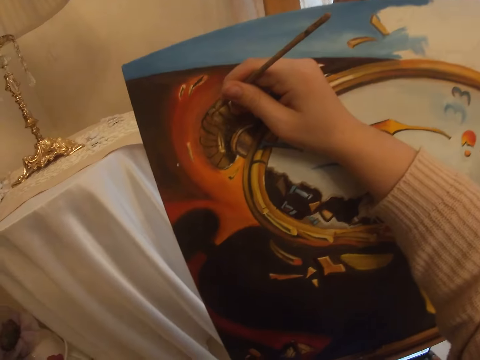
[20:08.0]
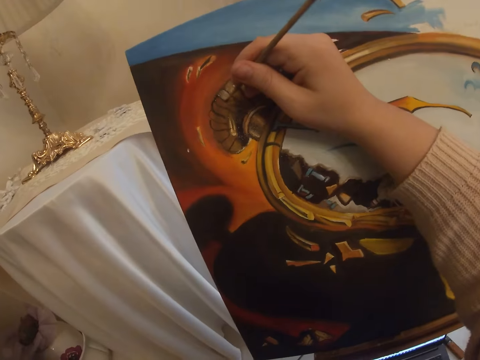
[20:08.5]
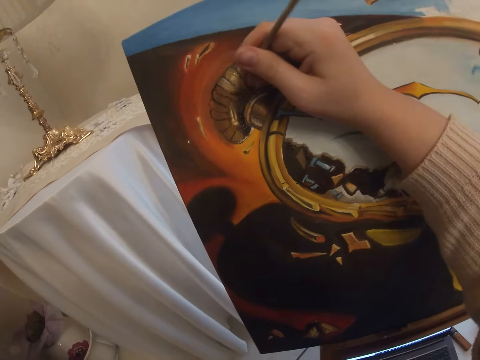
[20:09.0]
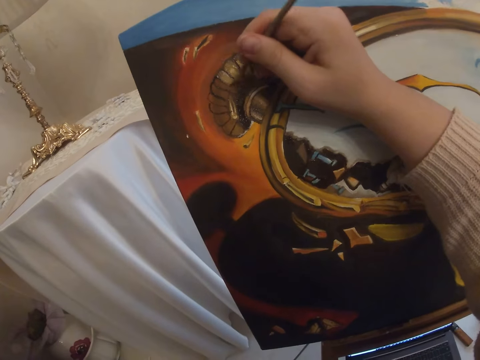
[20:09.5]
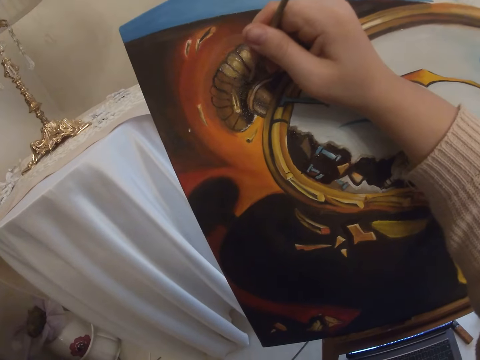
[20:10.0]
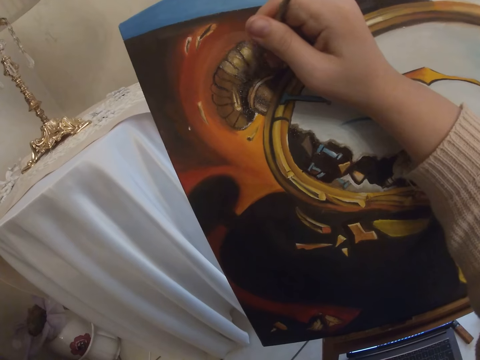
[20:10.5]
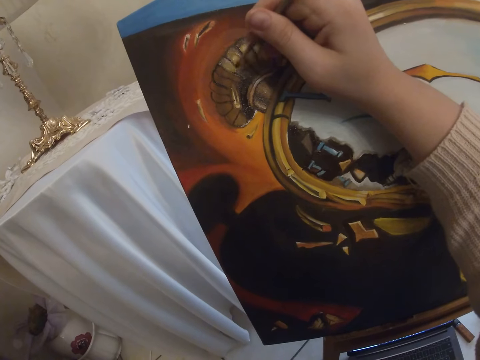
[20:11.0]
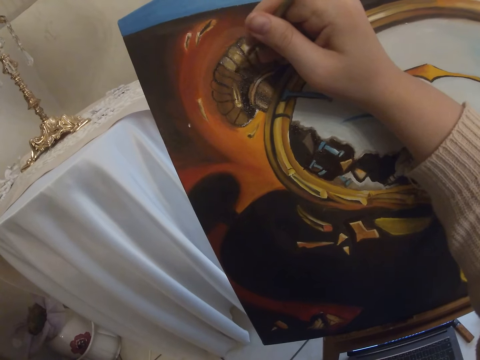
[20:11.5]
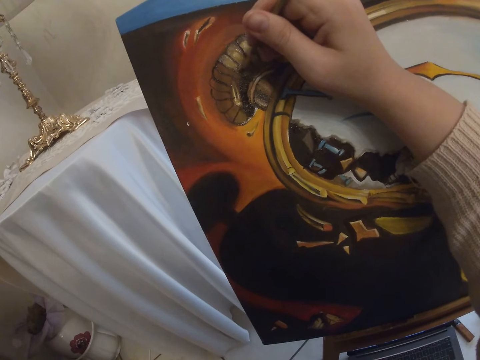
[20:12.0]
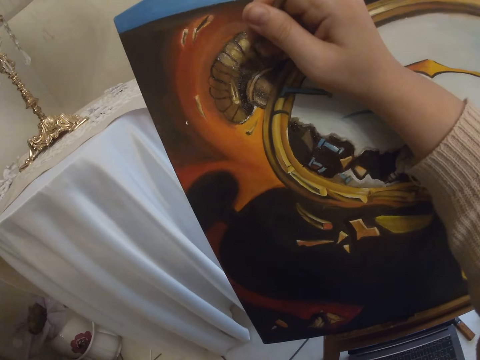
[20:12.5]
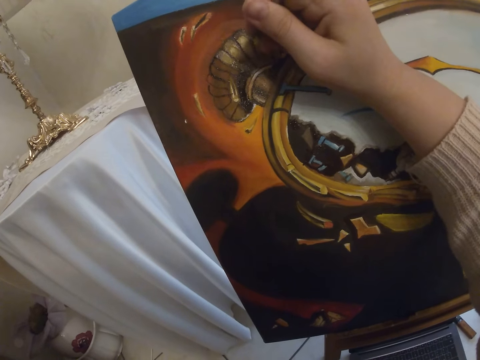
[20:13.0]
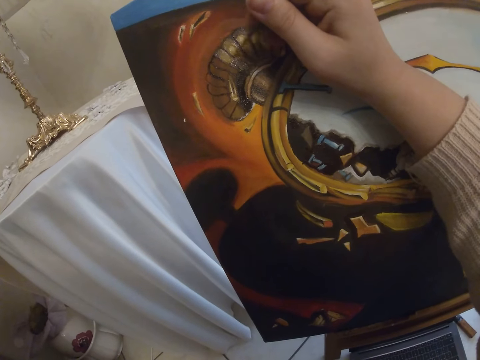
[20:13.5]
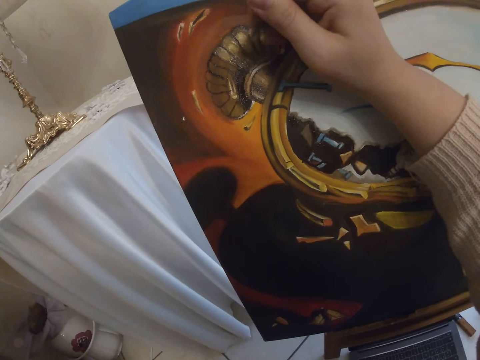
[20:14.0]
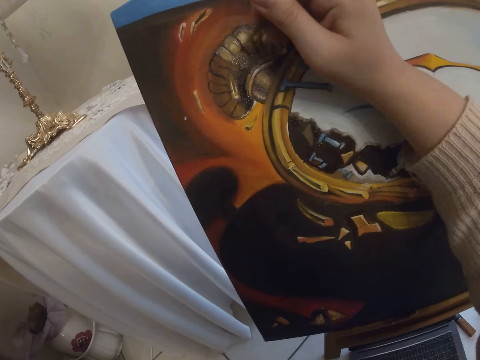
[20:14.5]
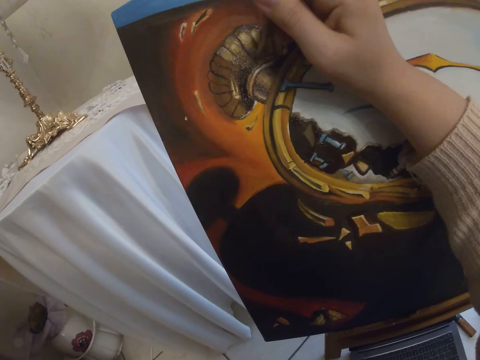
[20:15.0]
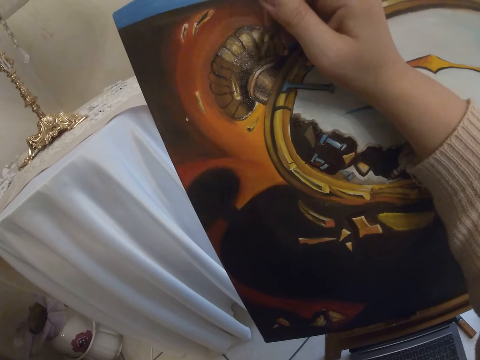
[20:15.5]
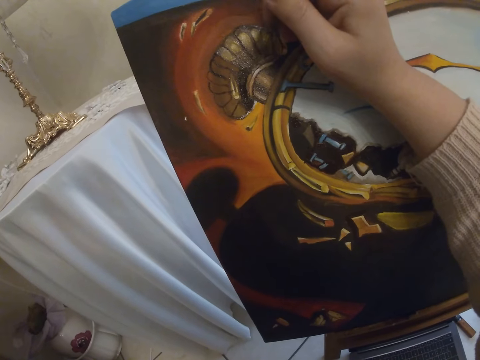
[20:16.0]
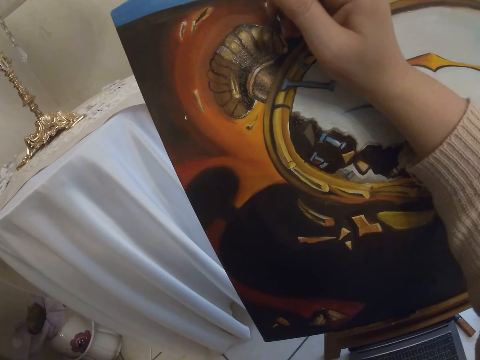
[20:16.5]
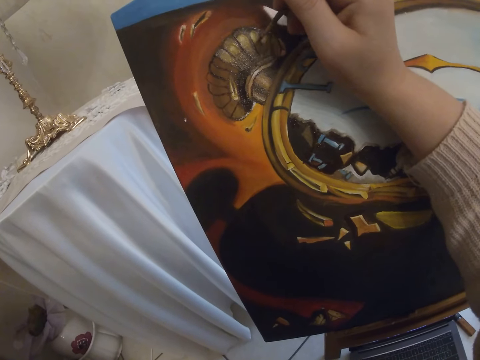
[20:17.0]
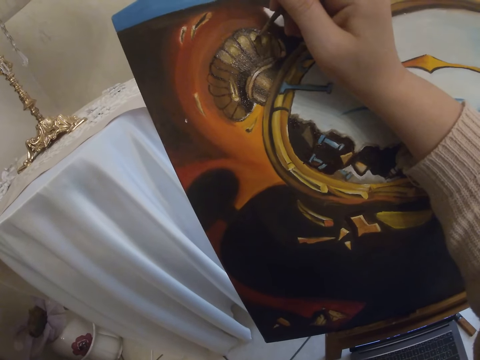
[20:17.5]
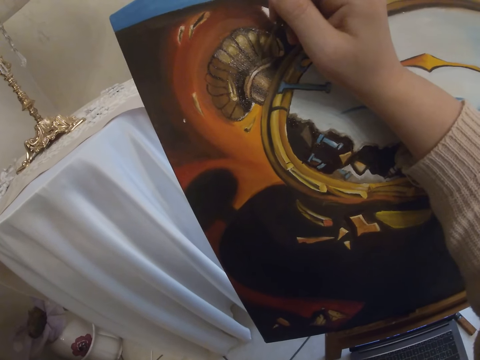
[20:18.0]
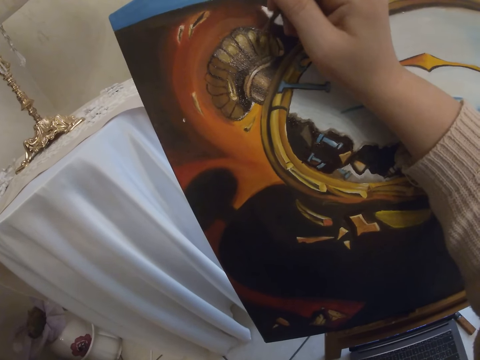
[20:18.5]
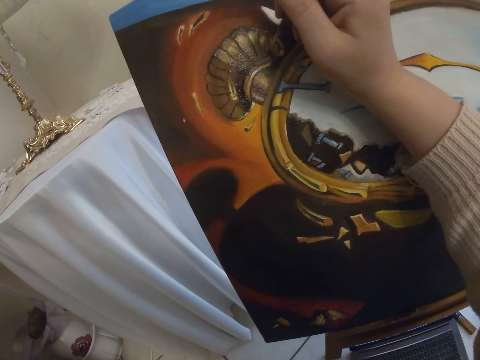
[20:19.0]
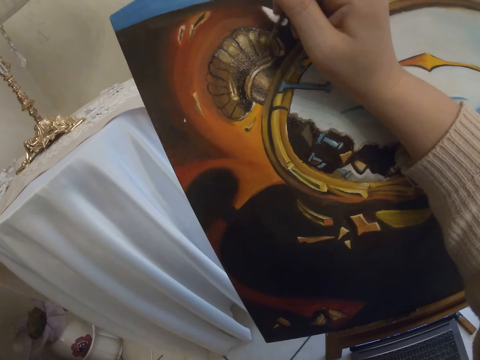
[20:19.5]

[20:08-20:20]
The camera wearer paints with the brush in her right hand the art on the canvas.

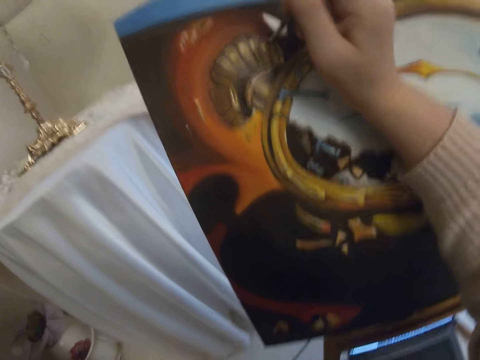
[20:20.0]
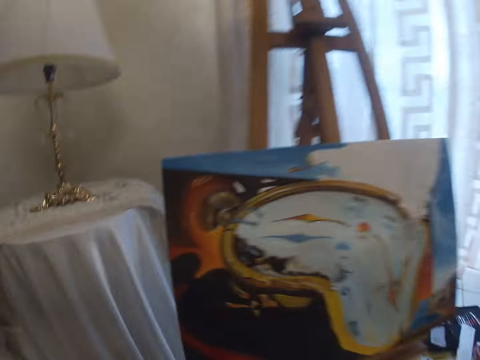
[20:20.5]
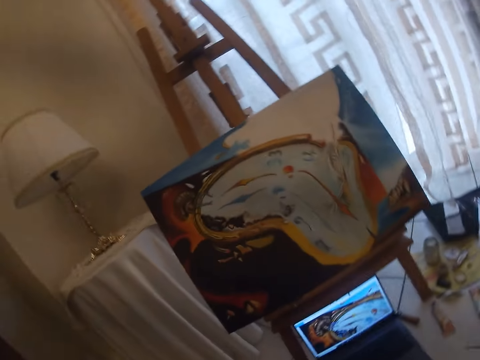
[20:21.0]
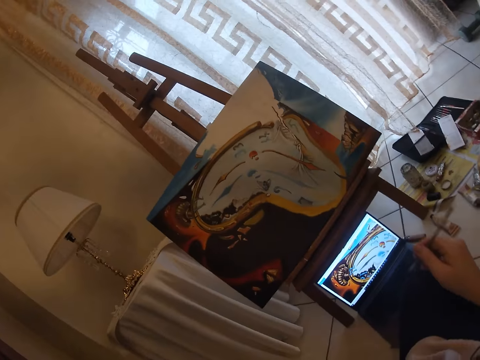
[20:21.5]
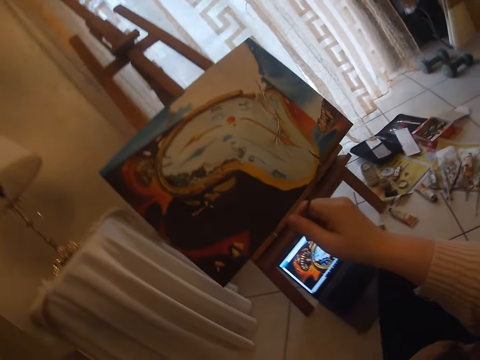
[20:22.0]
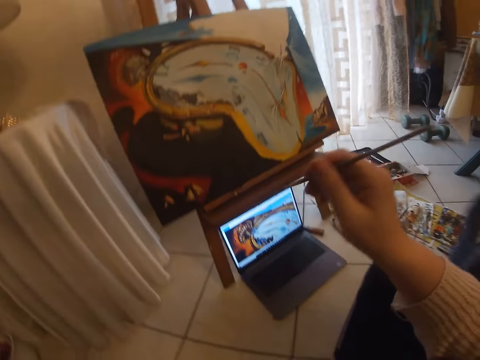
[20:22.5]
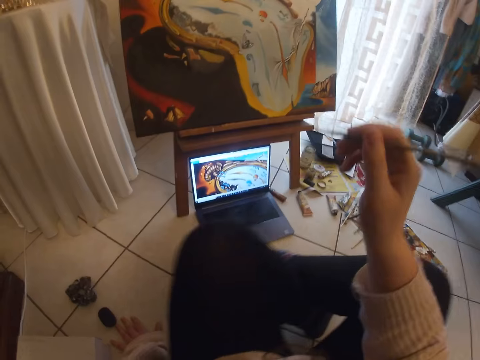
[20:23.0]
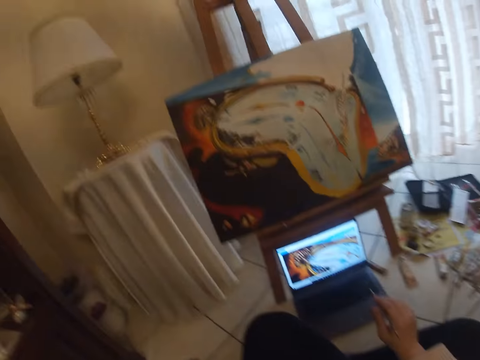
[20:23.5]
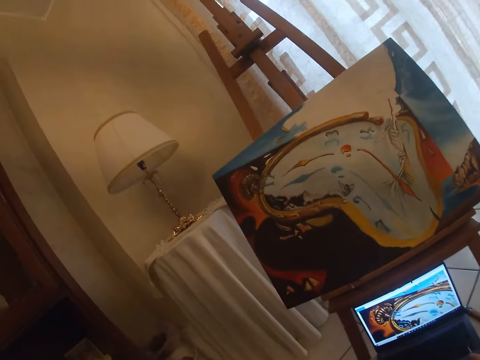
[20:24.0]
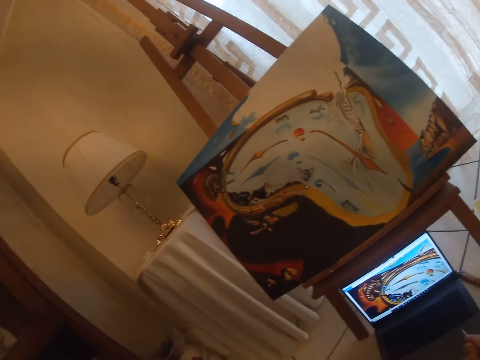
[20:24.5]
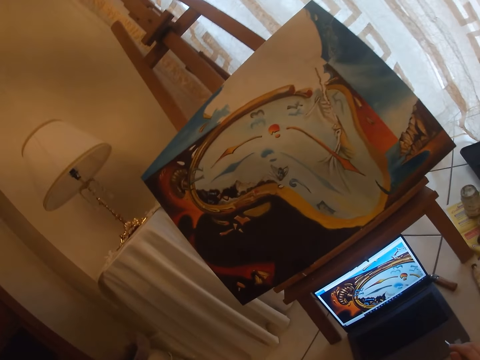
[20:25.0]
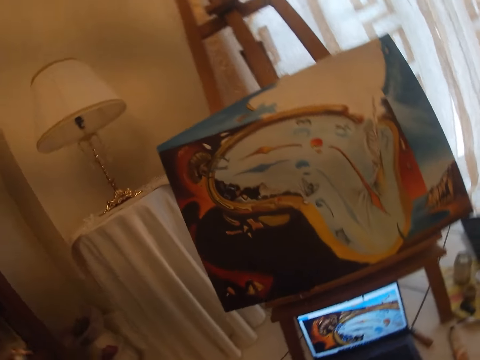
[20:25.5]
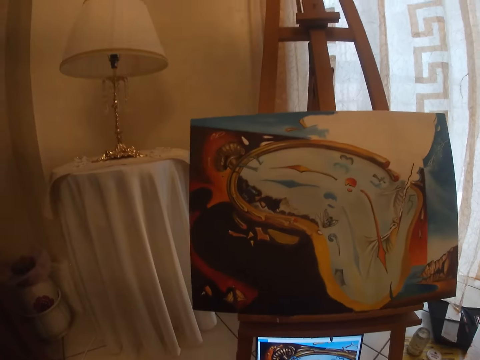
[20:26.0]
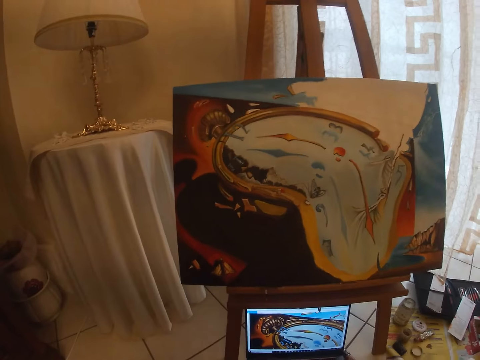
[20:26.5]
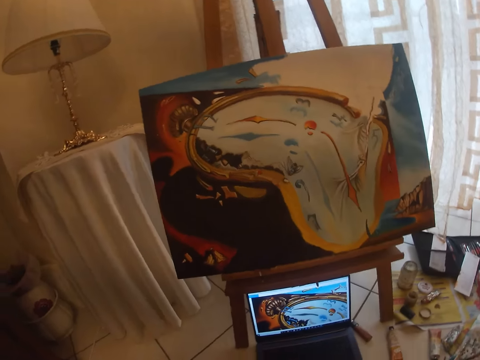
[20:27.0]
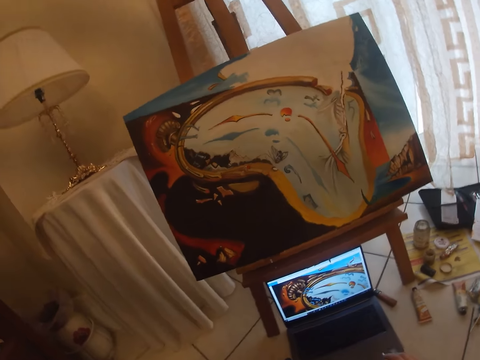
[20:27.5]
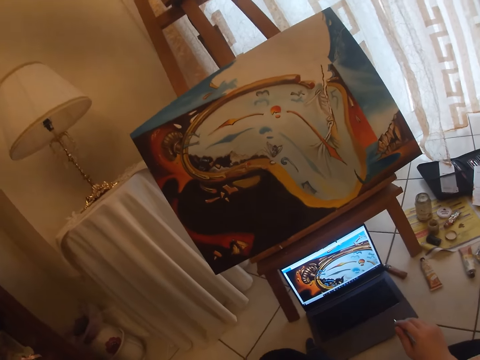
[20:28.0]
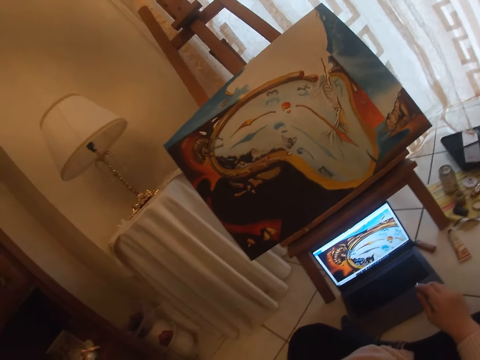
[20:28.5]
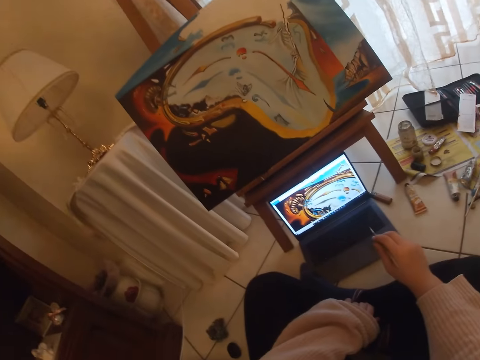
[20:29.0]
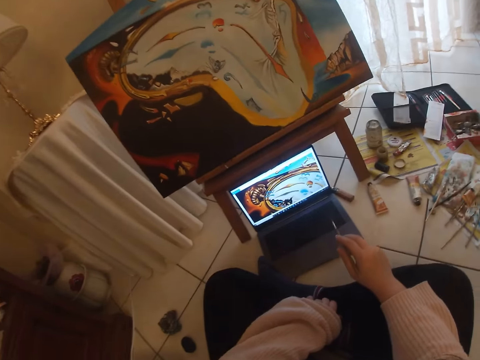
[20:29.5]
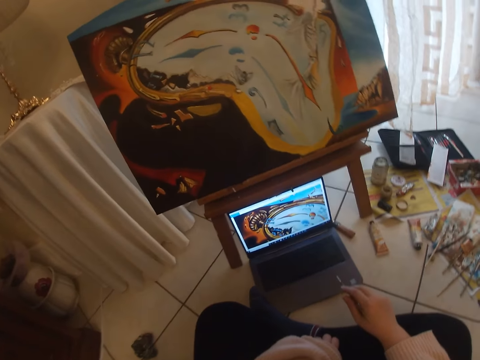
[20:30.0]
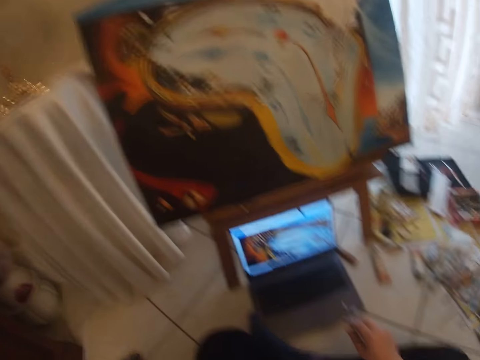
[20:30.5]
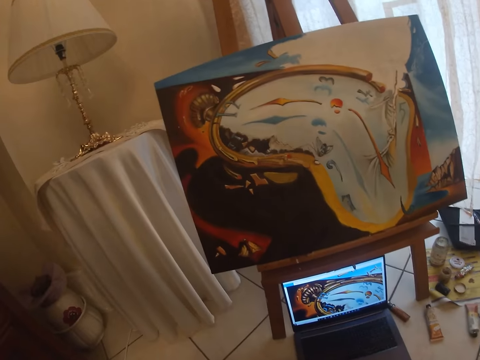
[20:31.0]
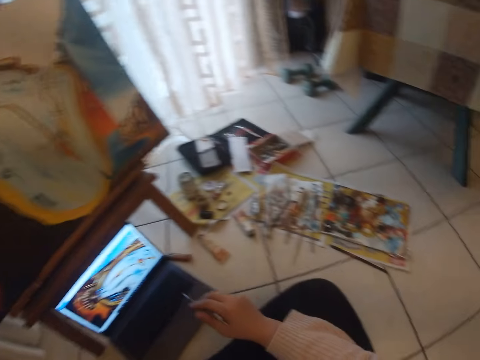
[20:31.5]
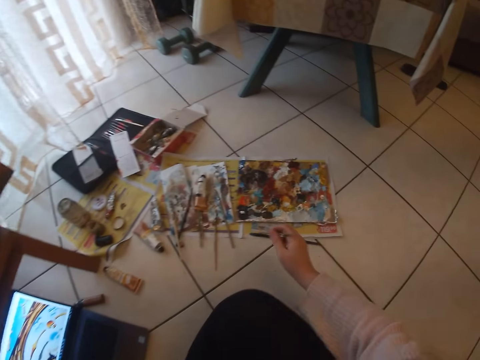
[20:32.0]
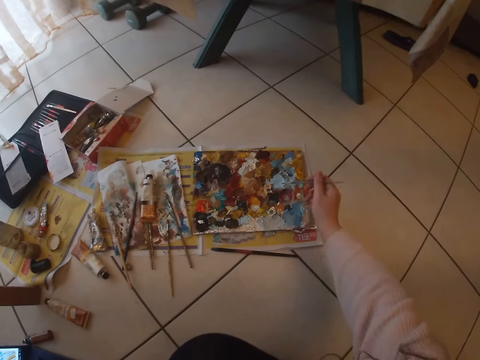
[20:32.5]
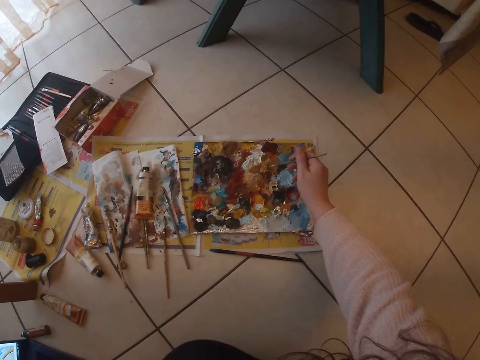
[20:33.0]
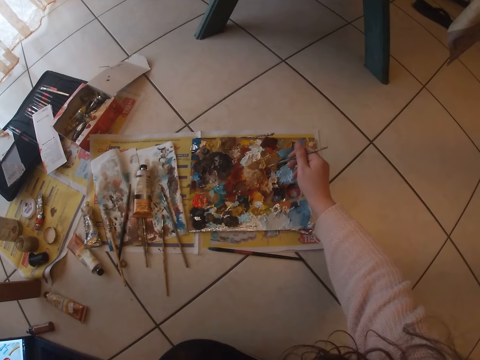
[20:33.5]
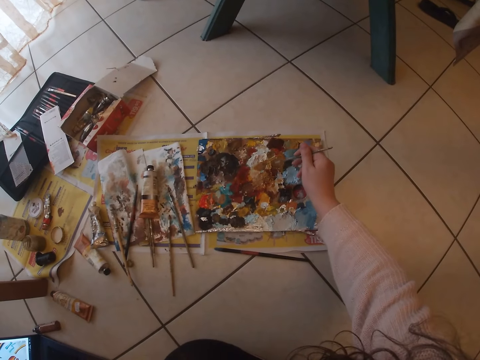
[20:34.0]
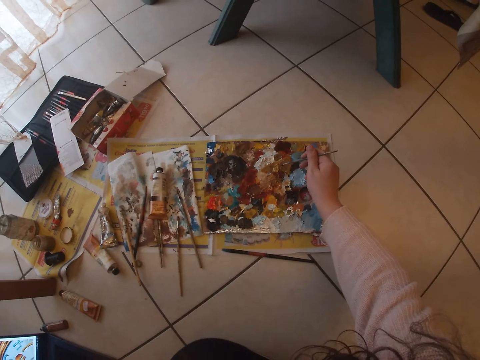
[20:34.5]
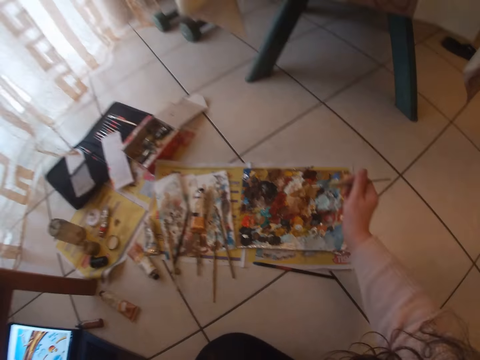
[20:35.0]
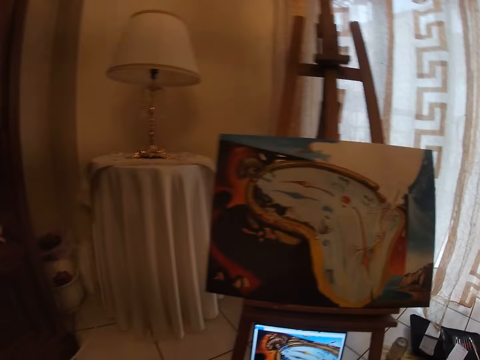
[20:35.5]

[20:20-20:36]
The camera wearer gestures at the screen of the laptop. She adjusts her sitting position. She moves her leg on the floor. She checks the screen of the laptop. She stares at the laptop. She picks another paint from the paint board with the brush in her right hand.
